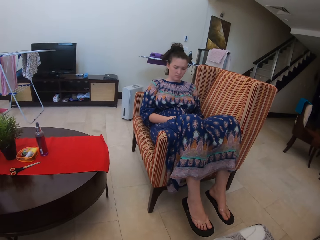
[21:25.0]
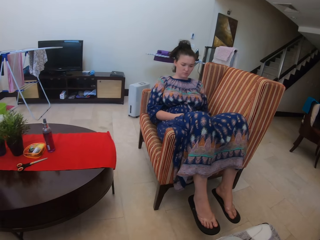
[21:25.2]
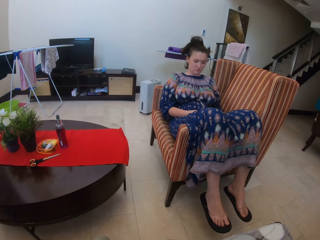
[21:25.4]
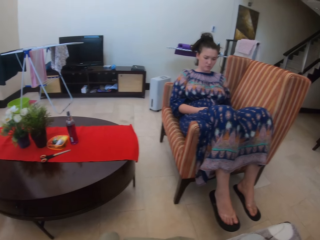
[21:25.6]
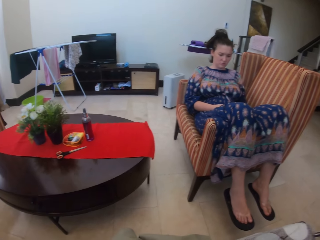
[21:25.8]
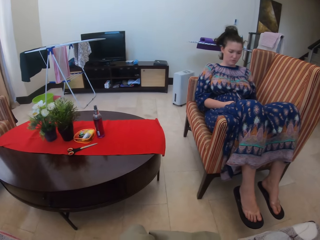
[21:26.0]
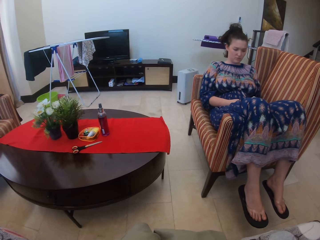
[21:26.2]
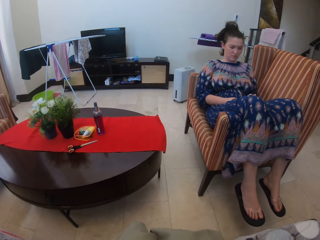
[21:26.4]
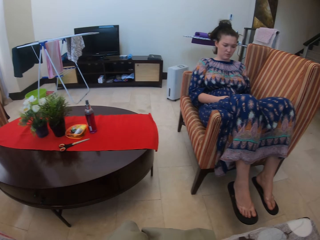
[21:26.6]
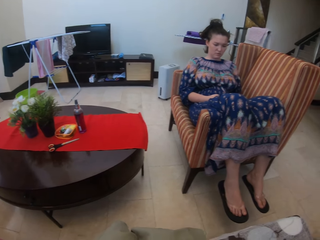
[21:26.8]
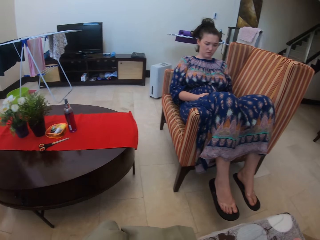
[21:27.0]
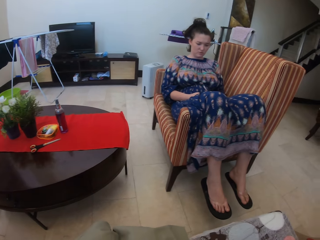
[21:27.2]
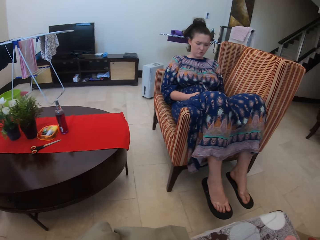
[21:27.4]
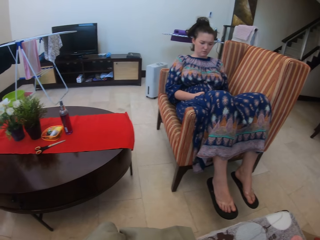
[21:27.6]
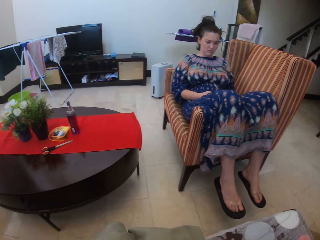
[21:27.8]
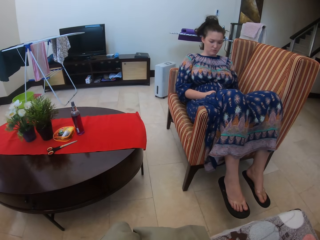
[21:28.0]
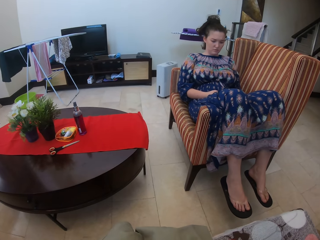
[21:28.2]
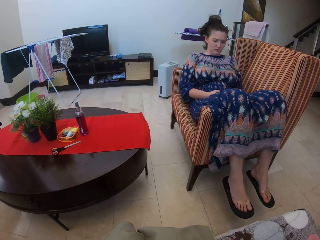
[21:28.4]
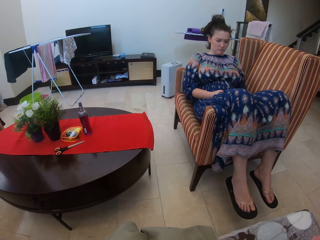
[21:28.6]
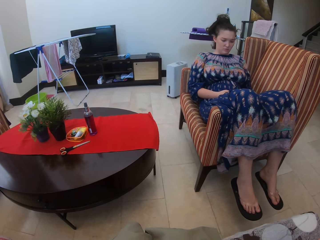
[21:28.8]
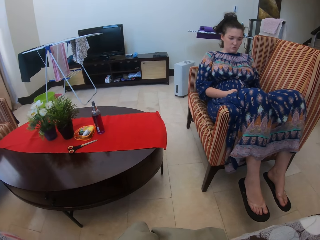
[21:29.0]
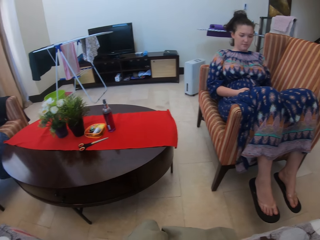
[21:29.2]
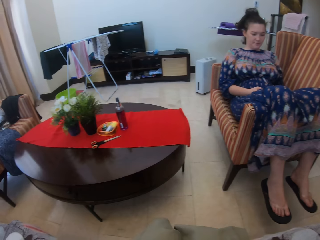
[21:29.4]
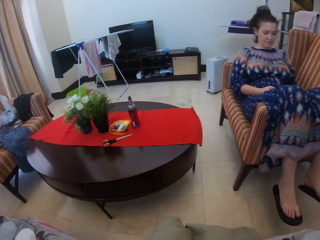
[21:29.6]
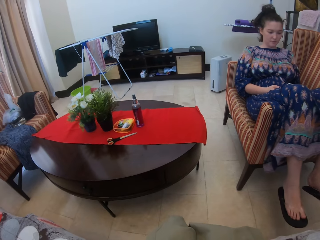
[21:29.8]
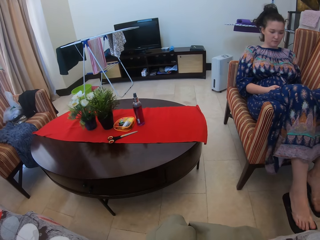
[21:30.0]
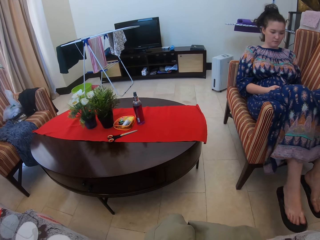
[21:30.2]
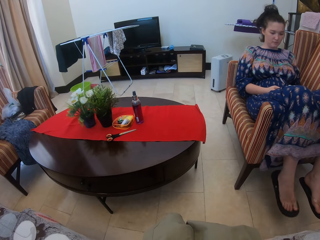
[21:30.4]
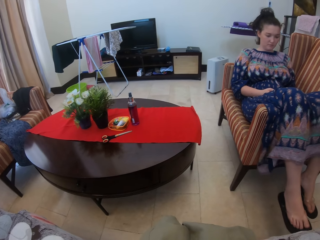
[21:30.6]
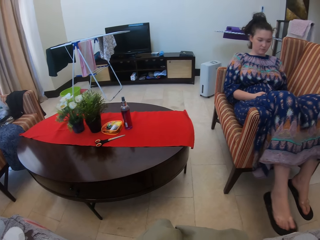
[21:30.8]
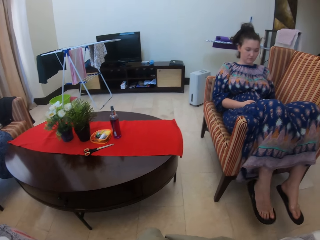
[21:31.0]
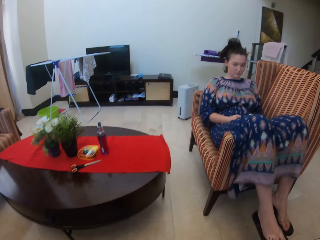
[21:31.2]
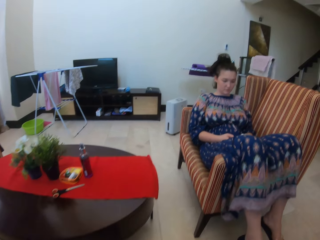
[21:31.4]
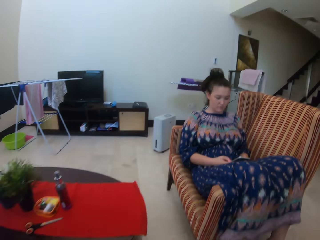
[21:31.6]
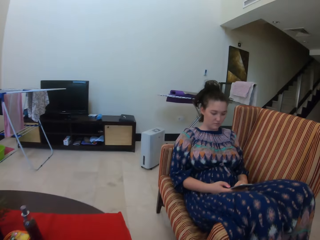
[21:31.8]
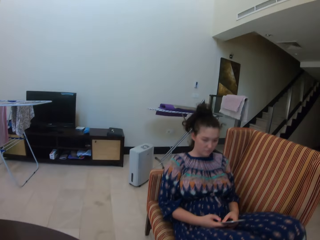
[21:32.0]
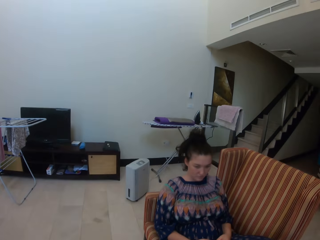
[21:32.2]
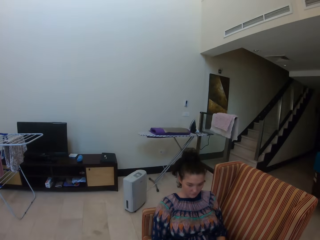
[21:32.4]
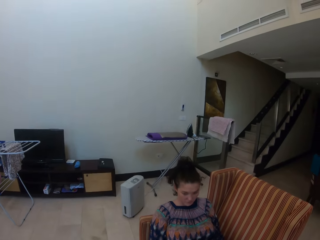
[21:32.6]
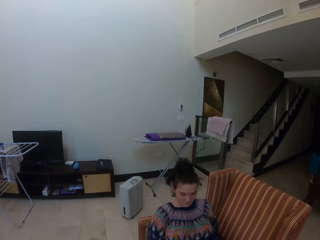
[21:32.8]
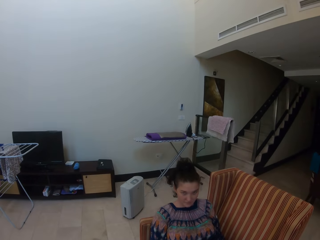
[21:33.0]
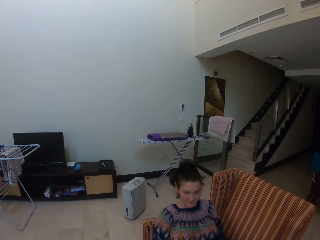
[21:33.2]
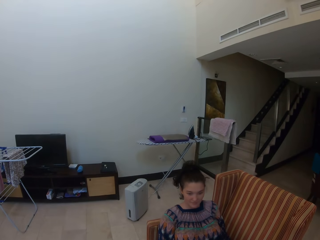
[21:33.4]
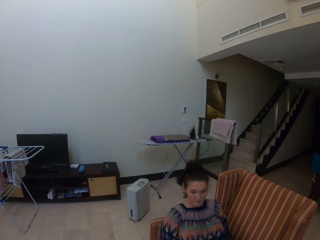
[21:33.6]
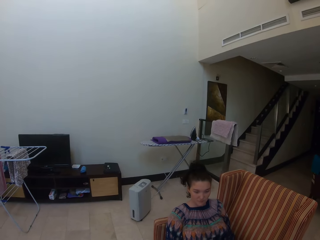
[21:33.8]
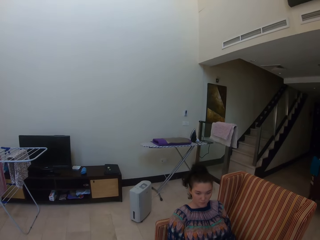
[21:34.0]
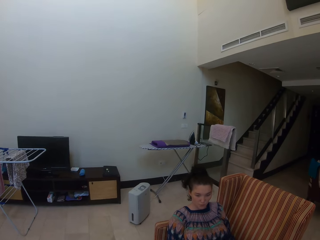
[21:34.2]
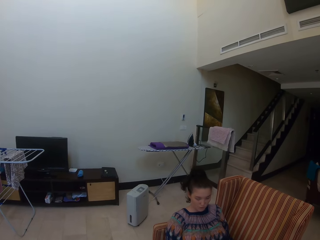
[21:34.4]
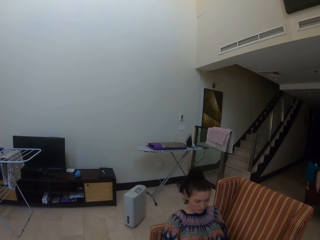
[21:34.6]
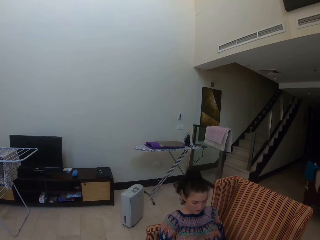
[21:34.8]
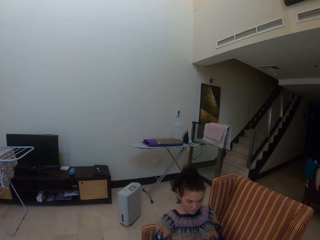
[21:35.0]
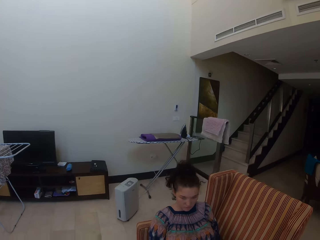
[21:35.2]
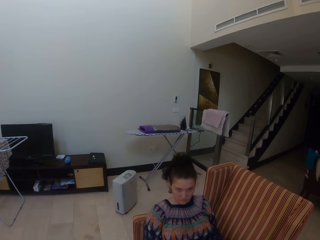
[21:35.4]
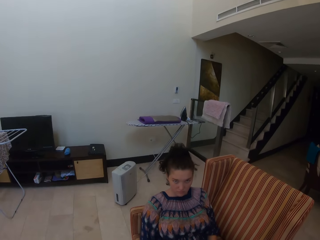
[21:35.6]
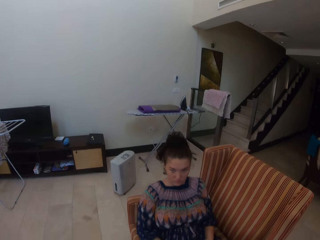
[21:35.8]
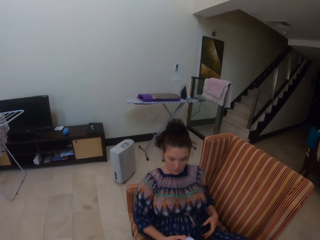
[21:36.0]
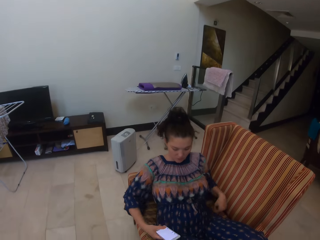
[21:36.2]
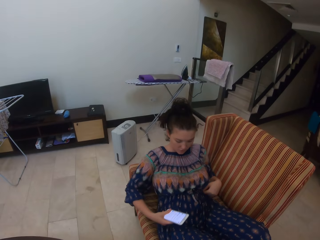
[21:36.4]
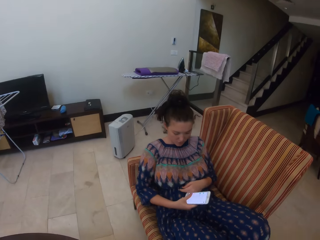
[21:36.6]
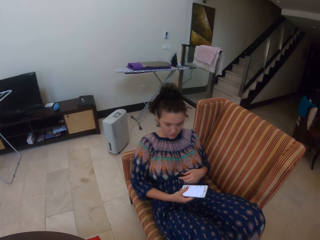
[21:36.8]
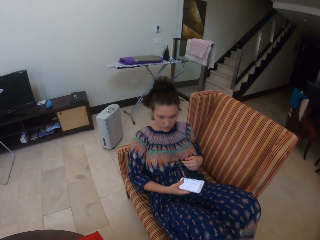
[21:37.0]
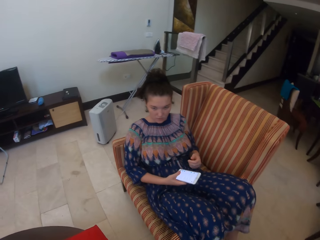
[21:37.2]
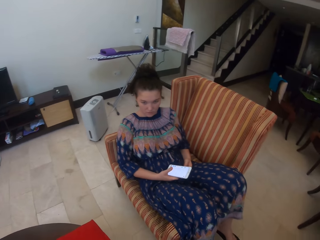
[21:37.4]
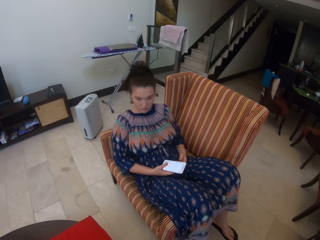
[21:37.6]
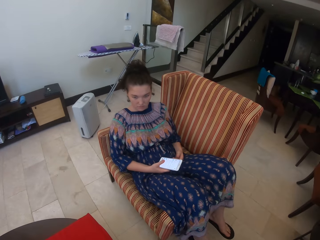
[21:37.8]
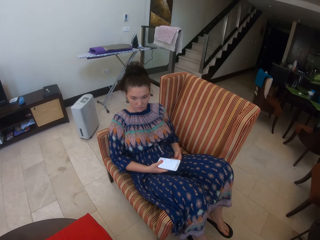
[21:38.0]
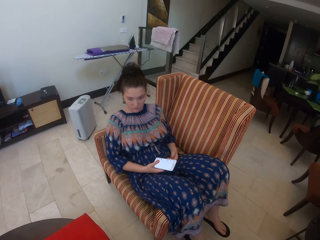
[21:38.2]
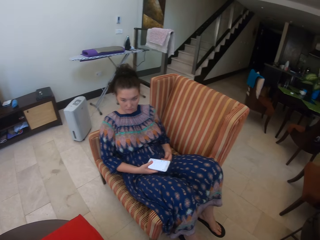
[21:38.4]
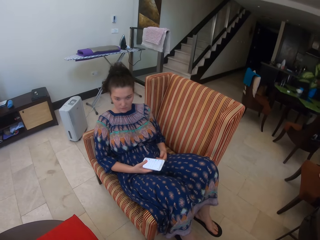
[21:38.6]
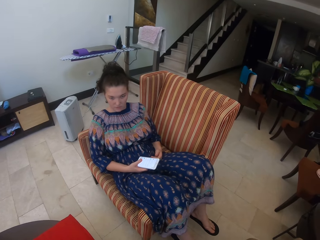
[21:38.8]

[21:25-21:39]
The camera wearer looks around the room. A lady touches her cloth with her left hand.

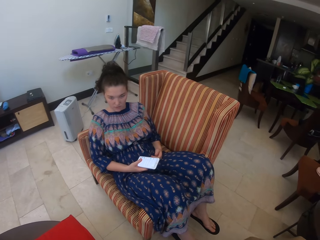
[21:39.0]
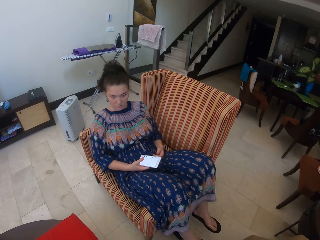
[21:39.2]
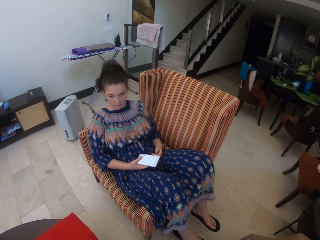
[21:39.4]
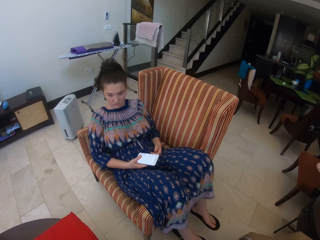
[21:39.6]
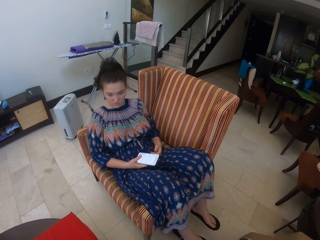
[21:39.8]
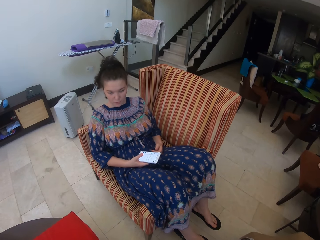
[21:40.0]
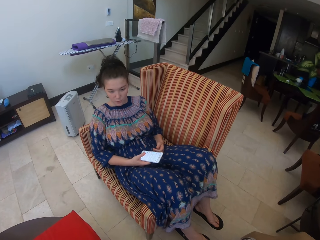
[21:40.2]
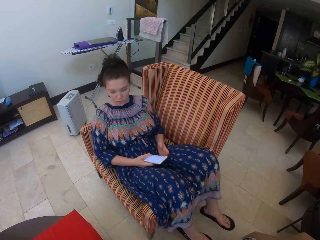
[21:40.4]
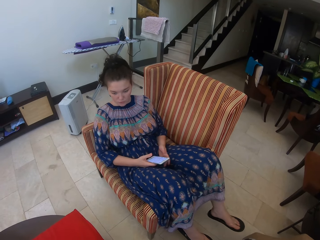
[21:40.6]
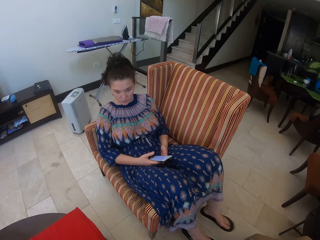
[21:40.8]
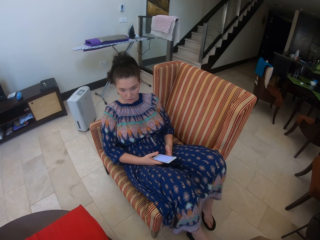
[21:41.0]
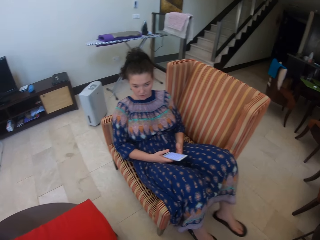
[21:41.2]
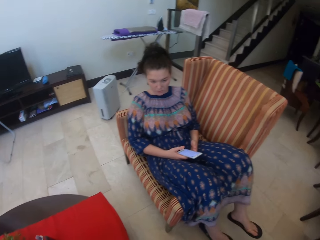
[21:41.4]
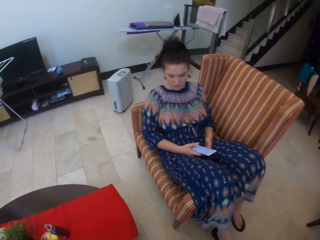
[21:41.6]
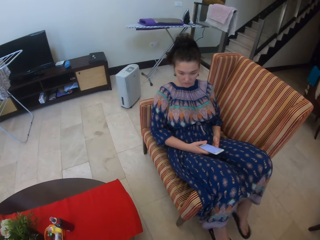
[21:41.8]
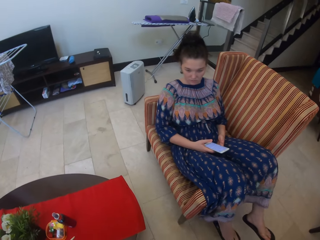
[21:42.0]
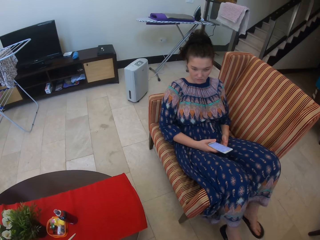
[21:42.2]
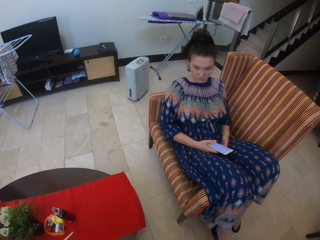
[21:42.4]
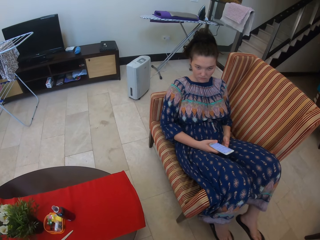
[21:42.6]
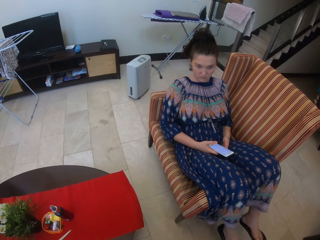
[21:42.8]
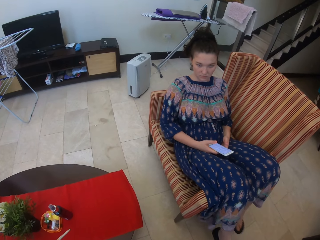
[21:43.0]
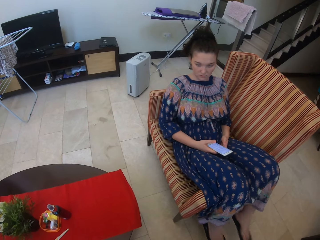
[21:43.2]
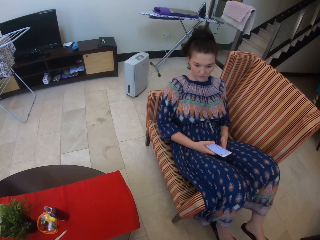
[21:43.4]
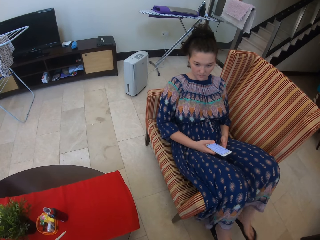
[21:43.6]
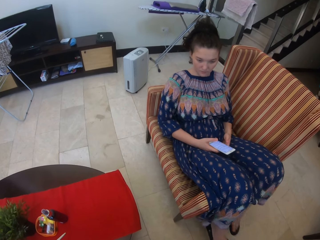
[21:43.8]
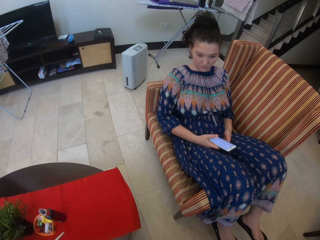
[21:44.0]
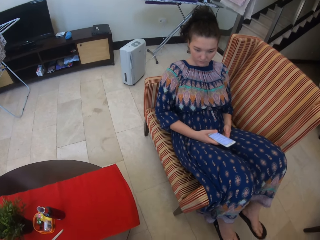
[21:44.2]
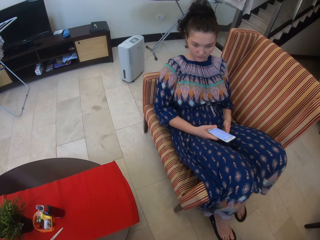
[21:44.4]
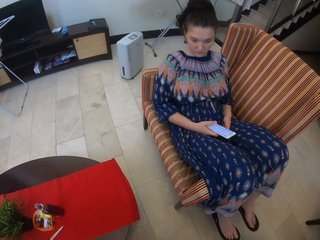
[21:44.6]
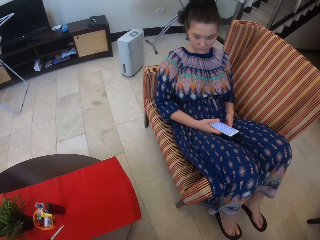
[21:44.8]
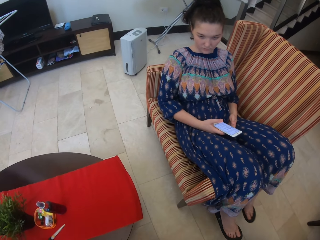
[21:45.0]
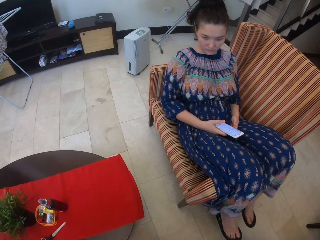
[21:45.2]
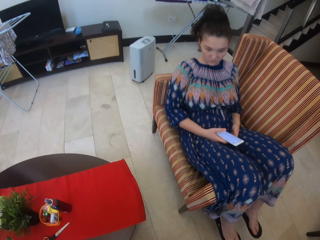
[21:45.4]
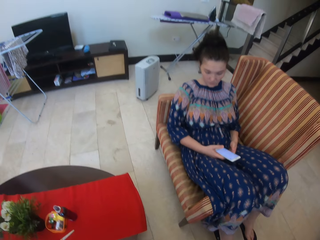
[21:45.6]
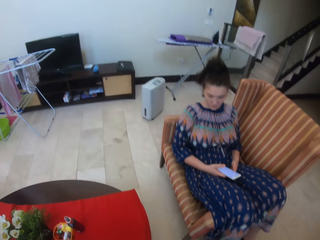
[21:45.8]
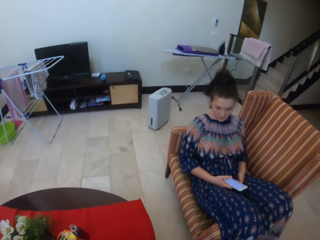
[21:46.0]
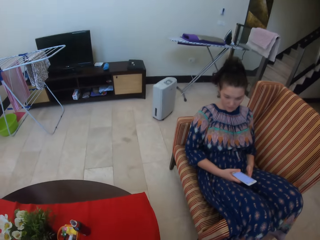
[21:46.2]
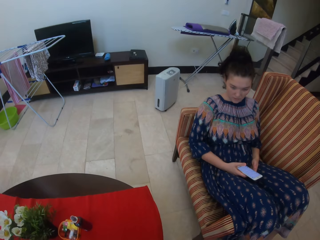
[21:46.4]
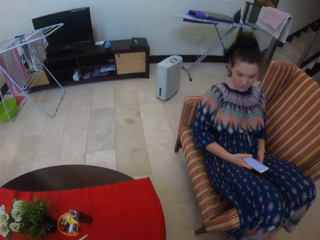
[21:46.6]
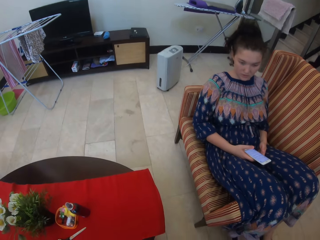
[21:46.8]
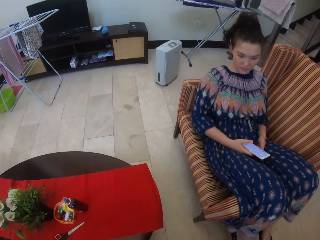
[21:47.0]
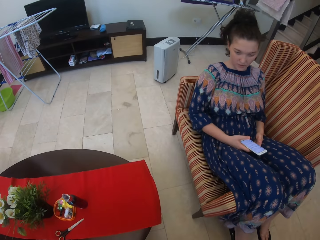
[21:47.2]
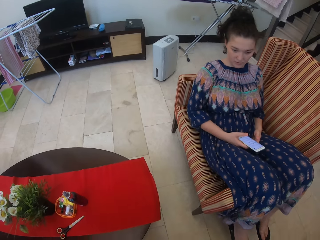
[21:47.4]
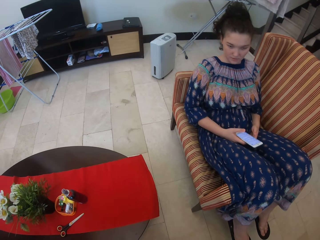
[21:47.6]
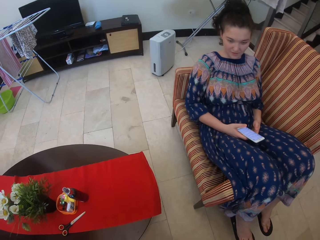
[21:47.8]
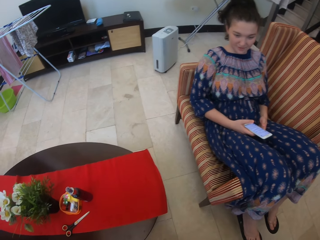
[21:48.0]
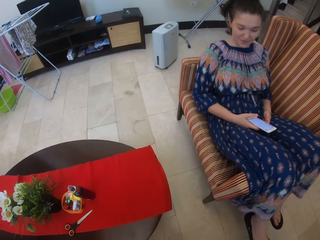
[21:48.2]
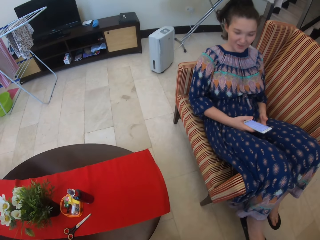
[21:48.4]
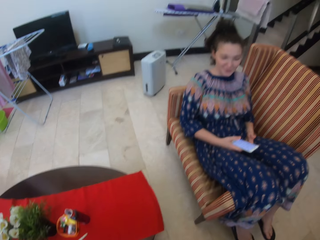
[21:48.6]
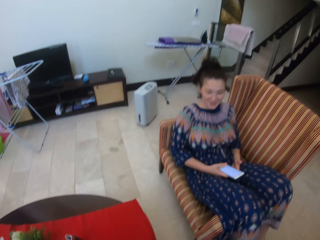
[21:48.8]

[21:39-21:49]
The camera wearer interacts with a lady. The lady swings her legs.
